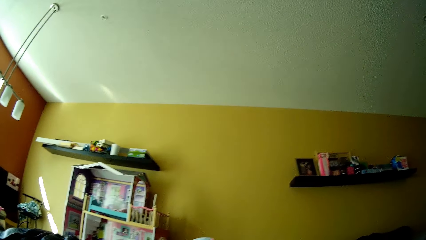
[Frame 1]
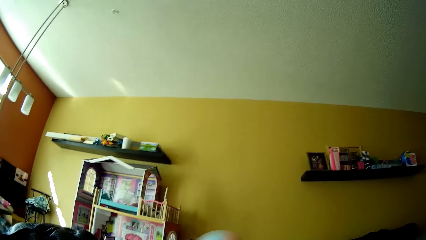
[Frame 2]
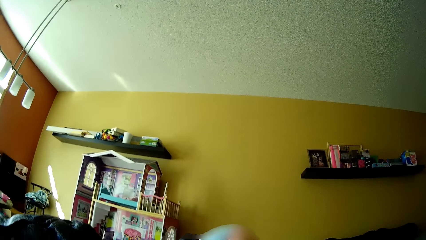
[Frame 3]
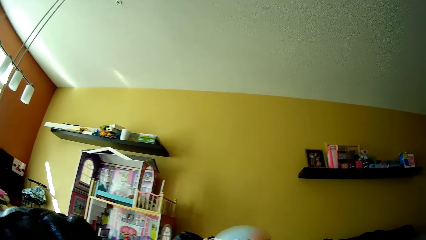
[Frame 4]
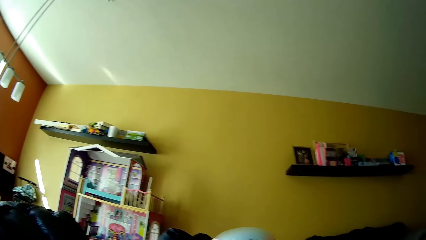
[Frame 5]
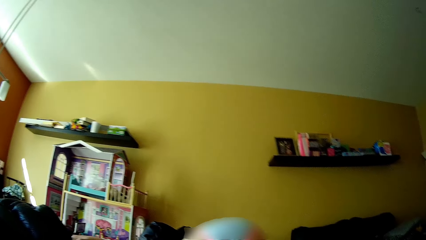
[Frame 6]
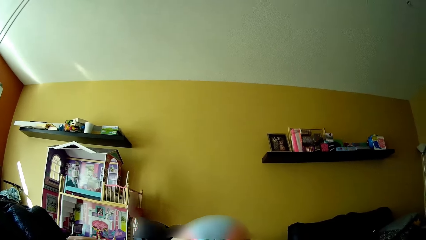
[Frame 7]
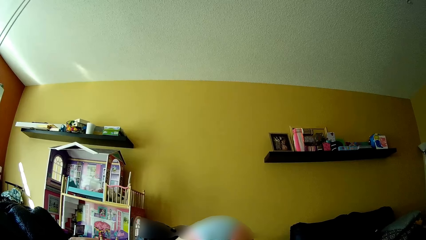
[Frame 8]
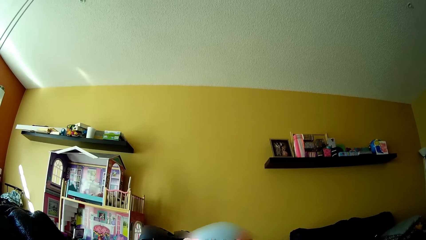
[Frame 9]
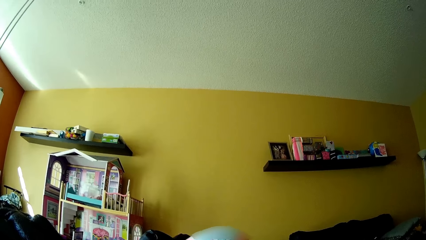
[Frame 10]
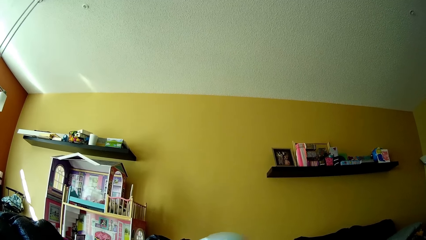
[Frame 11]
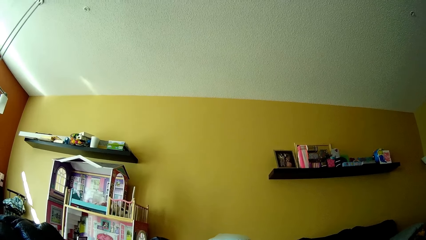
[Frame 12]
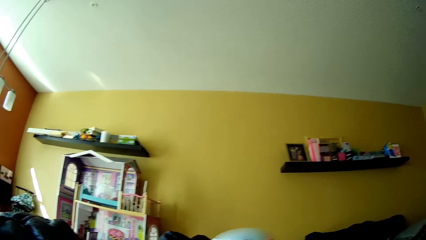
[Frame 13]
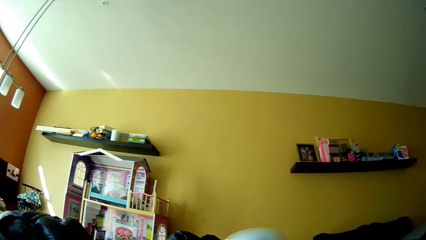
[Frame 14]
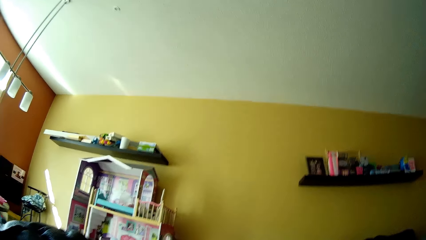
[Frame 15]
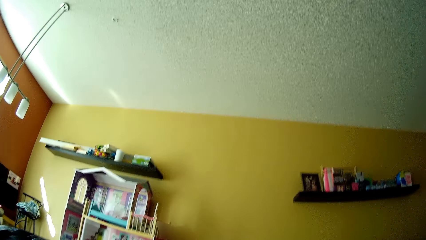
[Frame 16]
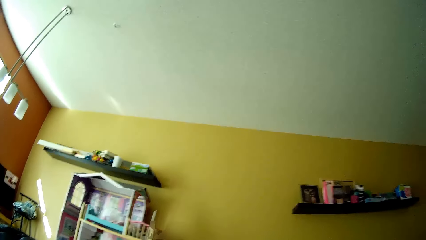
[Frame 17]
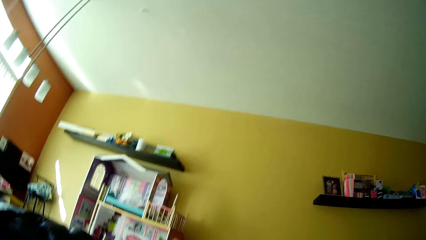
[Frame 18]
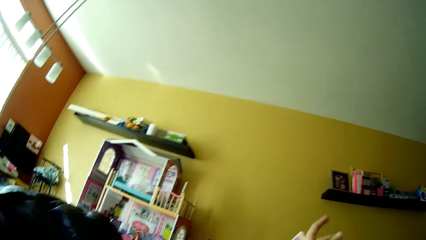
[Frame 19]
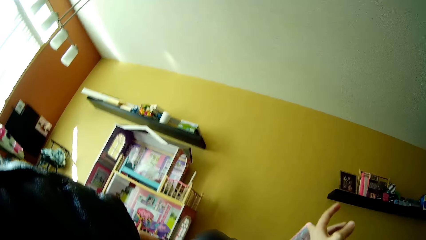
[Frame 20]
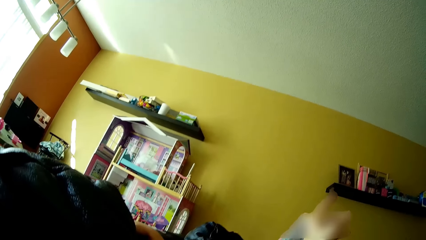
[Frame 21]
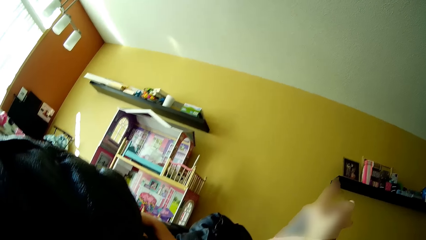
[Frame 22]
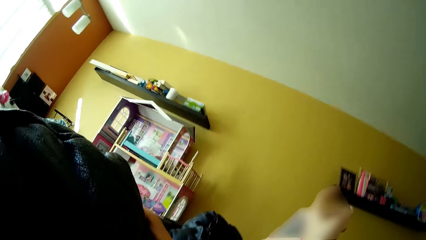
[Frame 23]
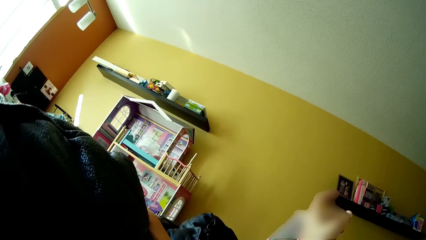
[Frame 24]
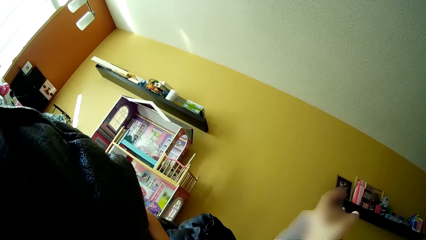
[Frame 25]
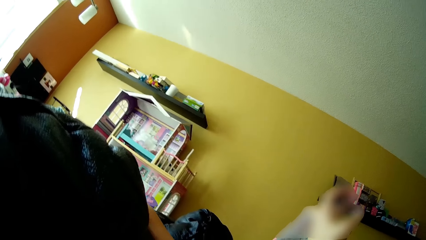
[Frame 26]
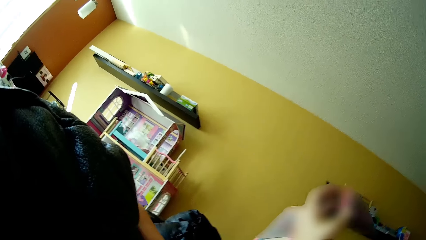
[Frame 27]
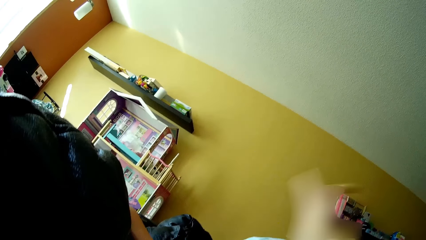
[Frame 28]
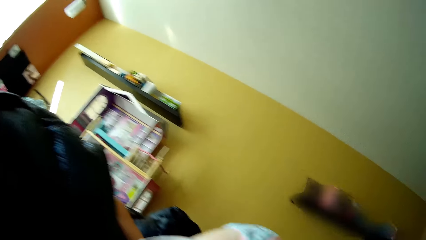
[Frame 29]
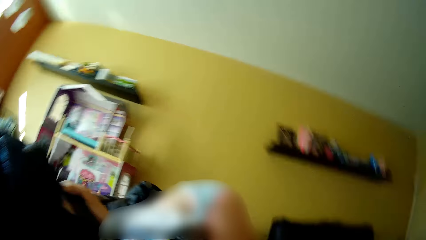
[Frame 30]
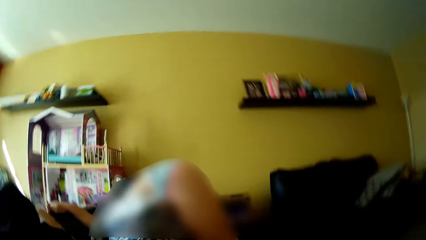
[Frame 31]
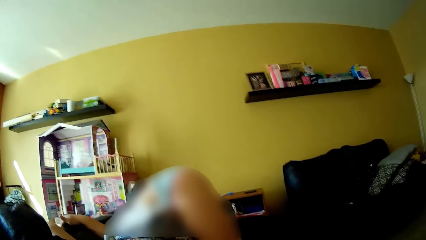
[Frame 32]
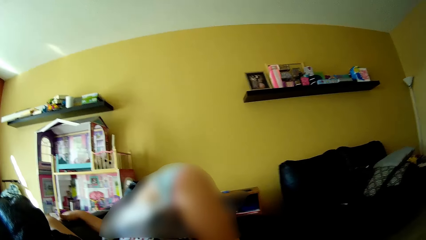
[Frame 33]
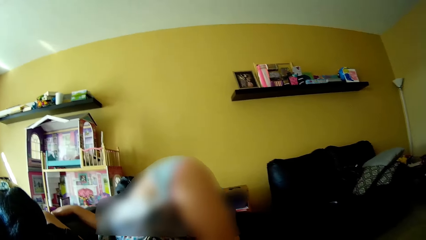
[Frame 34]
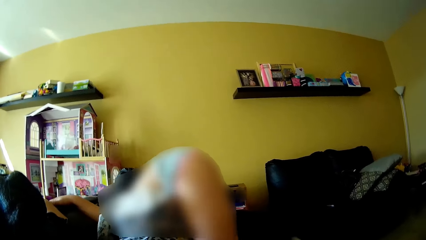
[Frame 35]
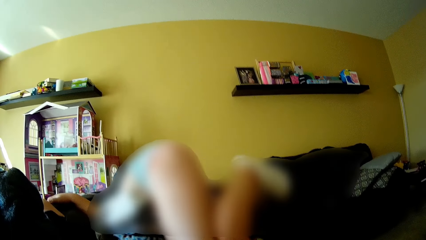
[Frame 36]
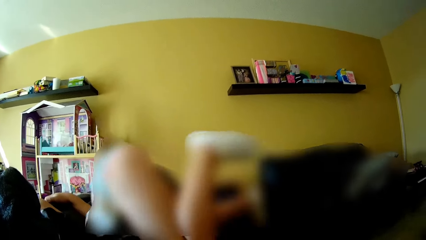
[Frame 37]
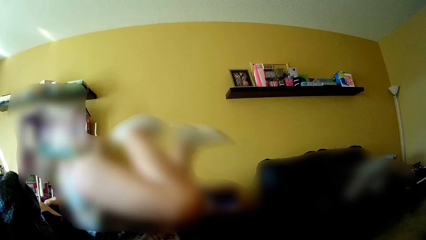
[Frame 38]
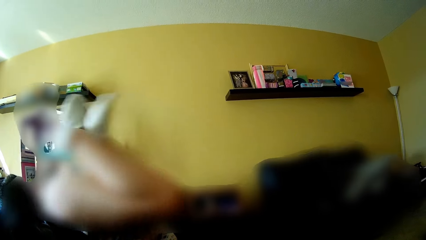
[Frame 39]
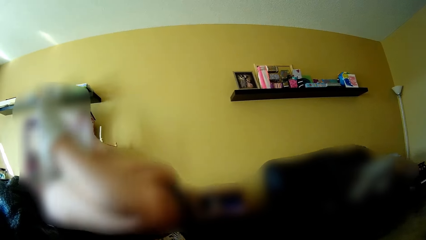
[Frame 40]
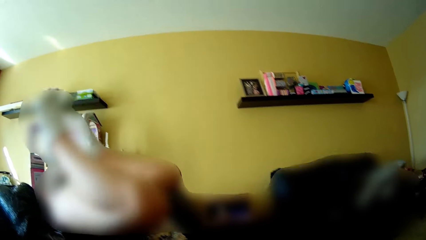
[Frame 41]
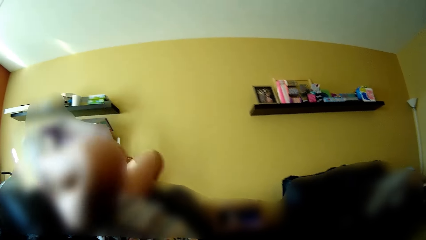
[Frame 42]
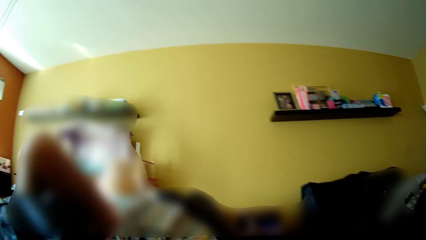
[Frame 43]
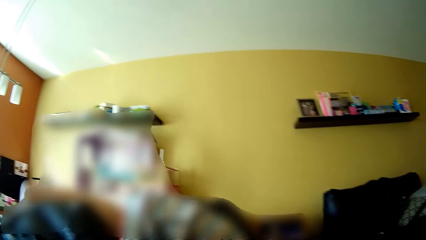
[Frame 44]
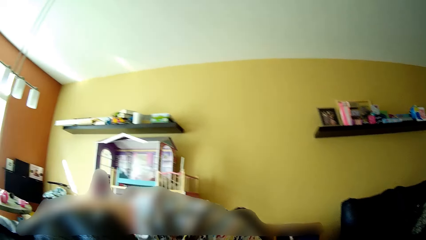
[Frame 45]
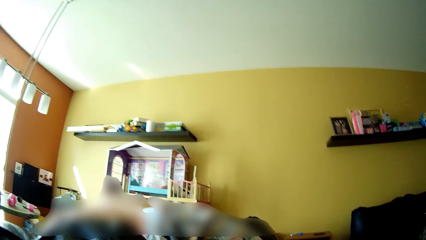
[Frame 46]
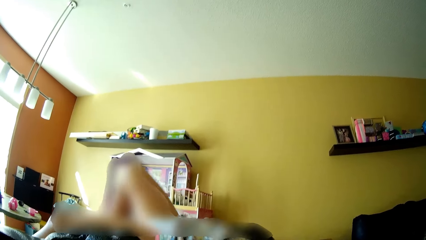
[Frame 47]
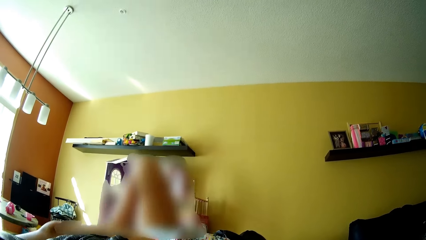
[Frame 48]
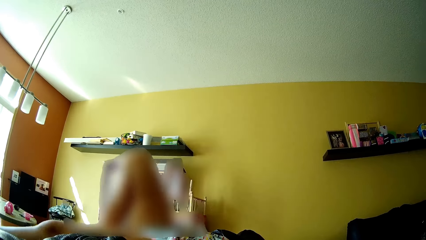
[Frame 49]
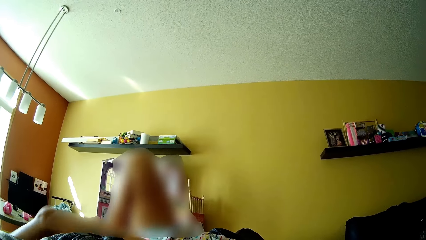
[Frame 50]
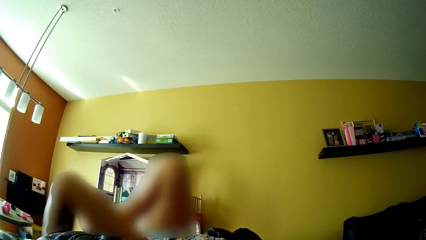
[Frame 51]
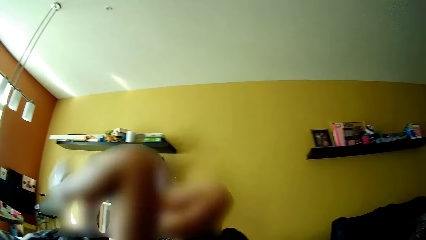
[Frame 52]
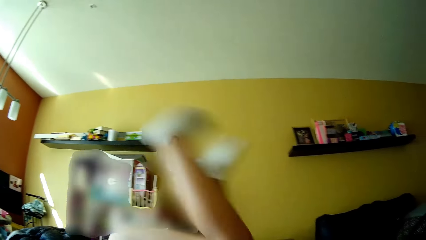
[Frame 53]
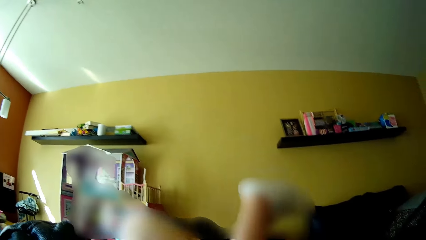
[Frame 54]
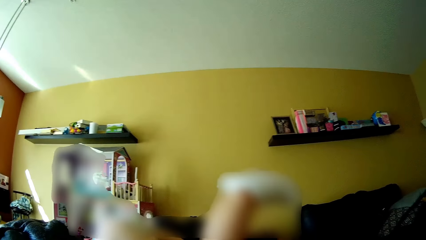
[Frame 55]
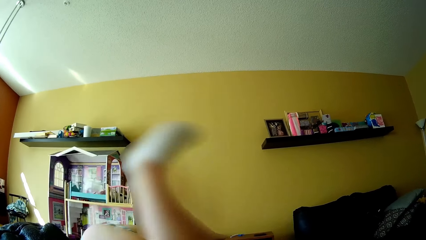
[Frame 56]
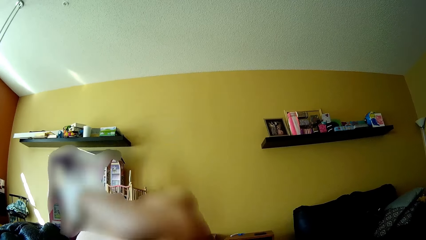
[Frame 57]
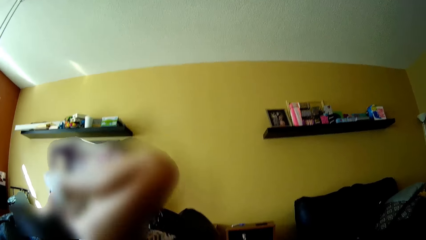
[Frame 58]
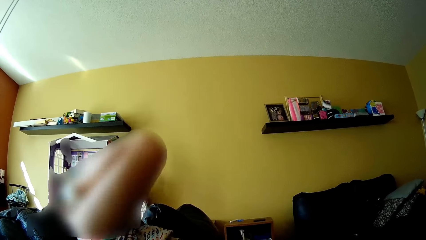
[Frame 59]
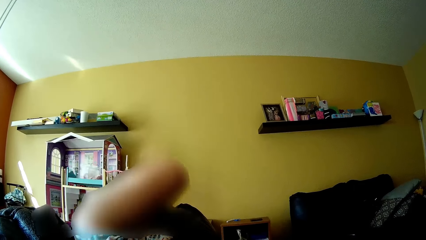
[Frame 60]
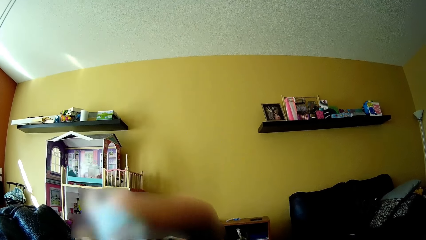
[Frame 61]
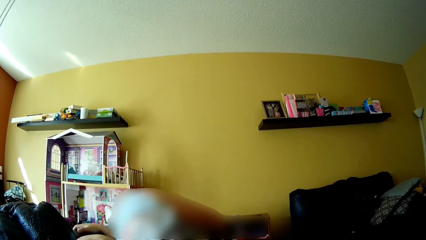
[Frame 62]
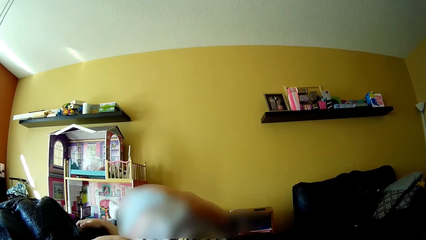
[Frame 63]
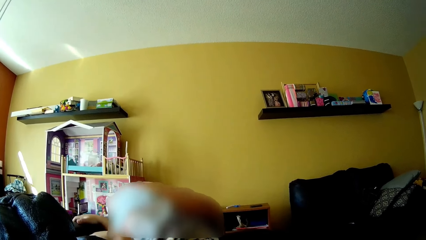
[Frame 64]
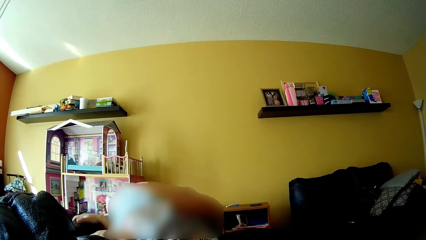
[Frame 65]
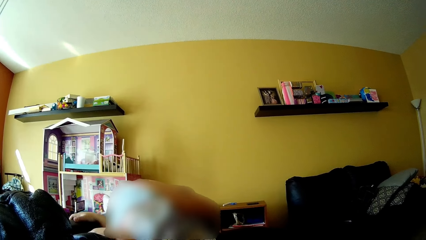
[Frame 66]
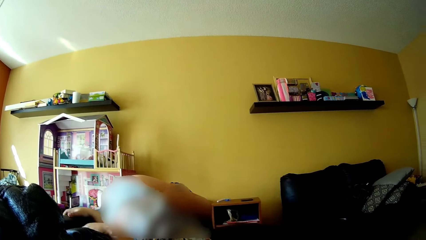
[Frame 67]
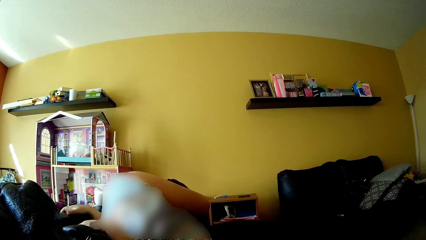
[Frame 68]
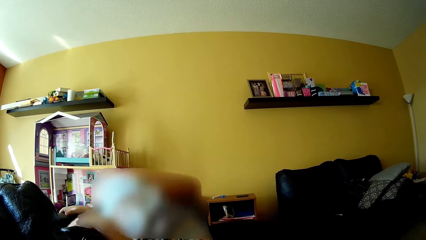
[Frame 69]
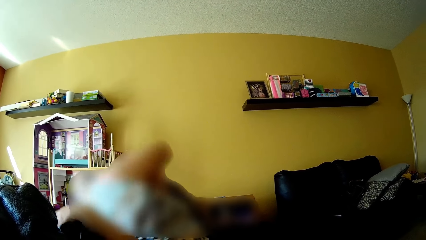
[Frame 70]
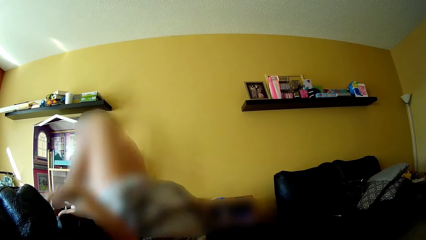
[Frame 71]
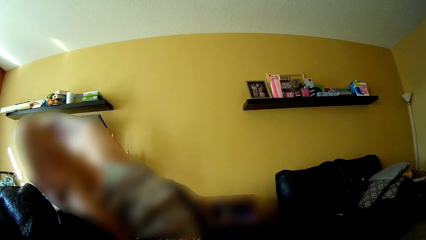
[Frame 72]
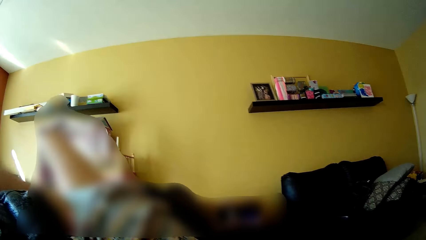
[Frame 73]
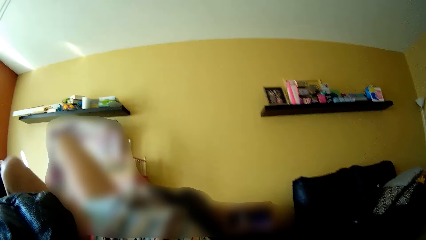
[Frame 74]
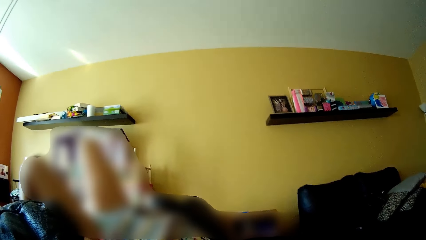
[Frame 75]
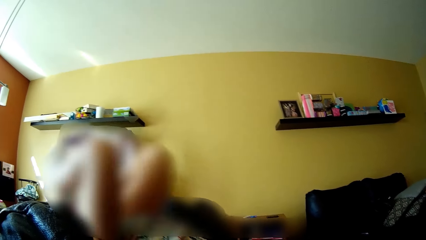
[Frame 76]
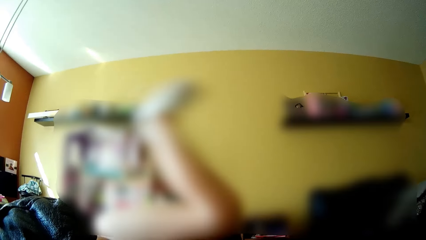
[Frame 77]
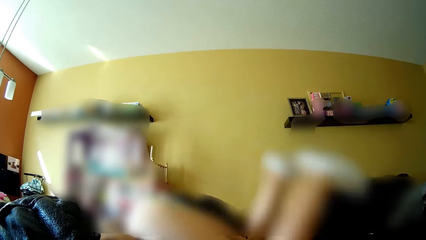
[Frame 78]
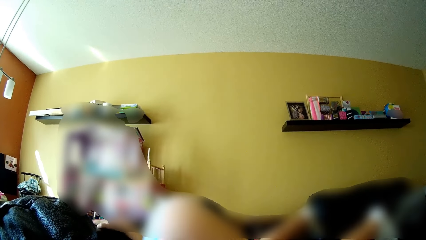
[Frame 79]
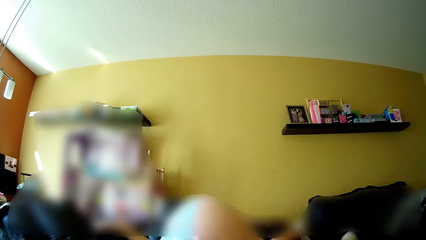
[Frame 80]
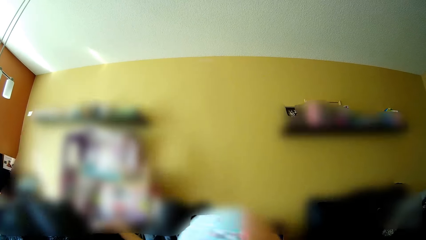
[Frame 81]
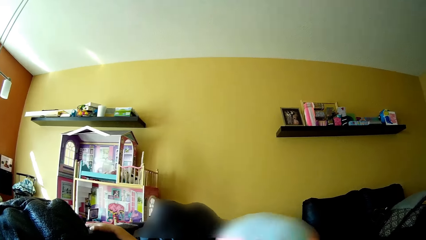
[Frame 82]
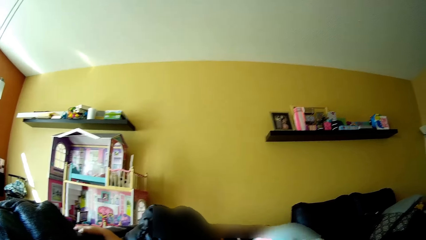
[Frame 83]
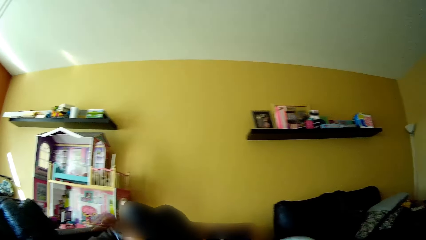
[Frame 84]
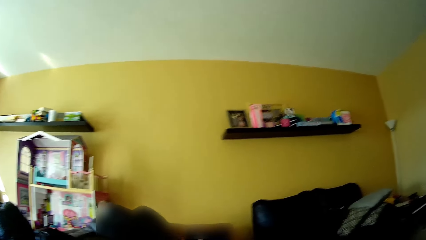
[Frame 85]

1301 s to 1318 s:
The girl laughs. The girl talks to the camera wearer. The camera wearer talks to the girl. The girl talks to the camera wearer. The girl climbs on the black sofa. The girl does a flip on the couch. The camera wearer talks to the girl. The girl does a flip on the couch. The girl talks to the camera wearer.
